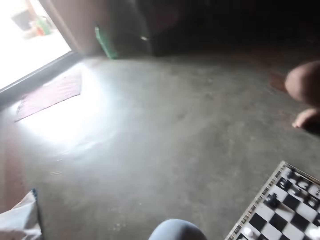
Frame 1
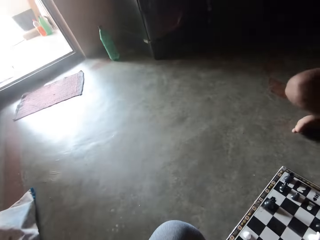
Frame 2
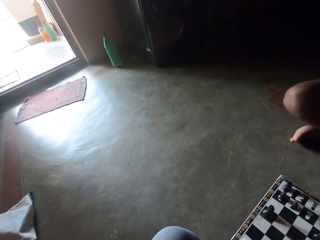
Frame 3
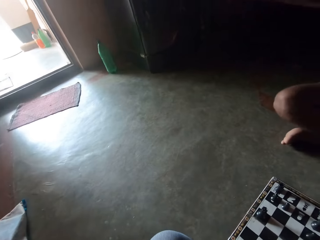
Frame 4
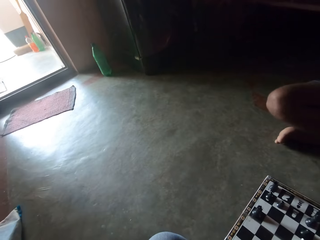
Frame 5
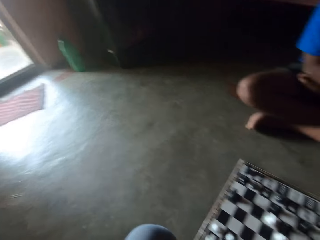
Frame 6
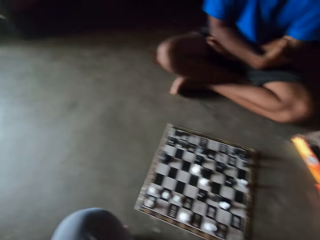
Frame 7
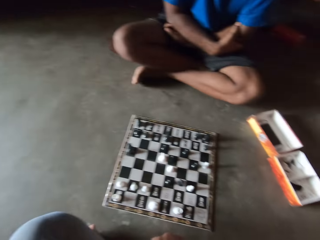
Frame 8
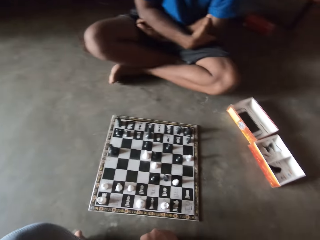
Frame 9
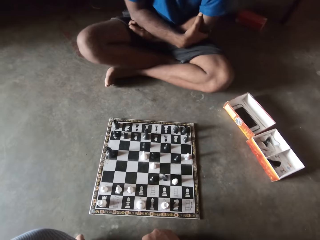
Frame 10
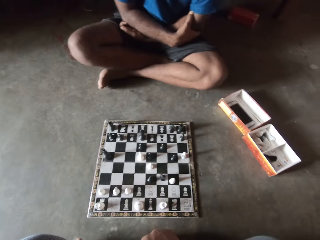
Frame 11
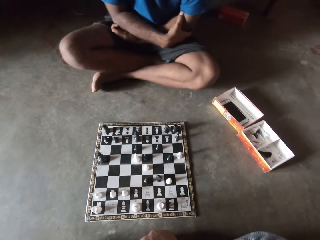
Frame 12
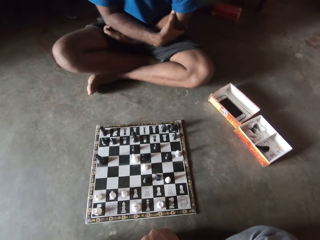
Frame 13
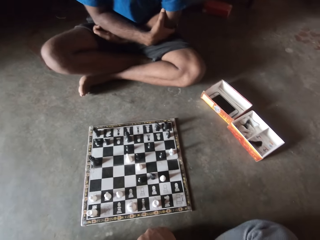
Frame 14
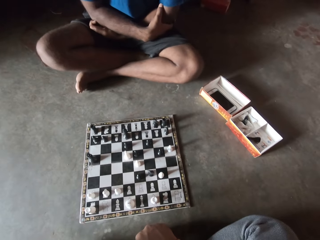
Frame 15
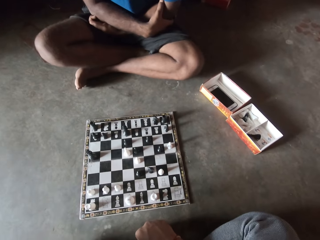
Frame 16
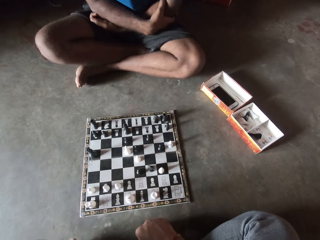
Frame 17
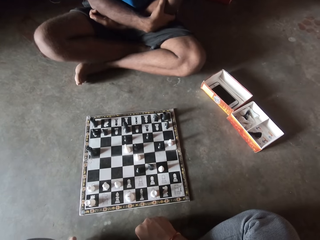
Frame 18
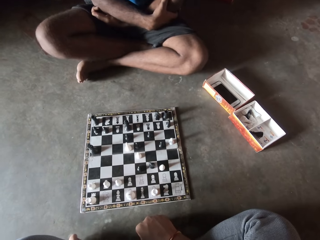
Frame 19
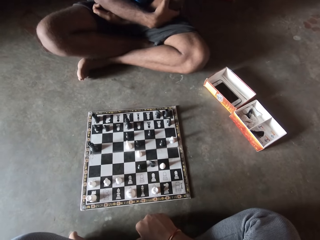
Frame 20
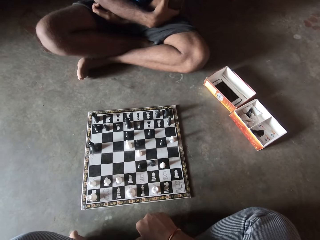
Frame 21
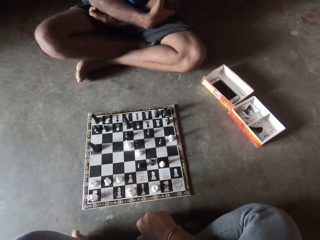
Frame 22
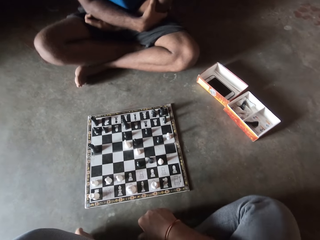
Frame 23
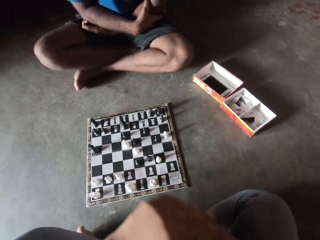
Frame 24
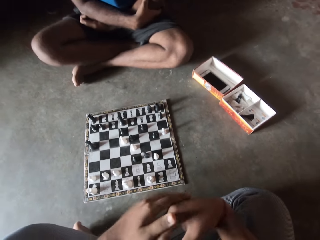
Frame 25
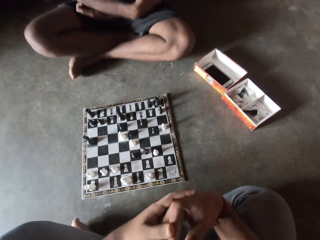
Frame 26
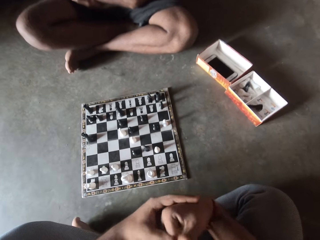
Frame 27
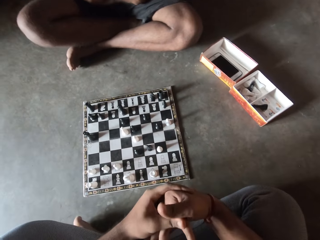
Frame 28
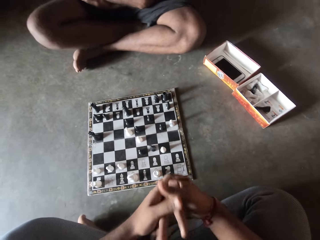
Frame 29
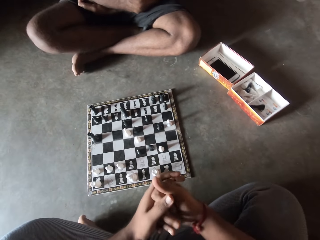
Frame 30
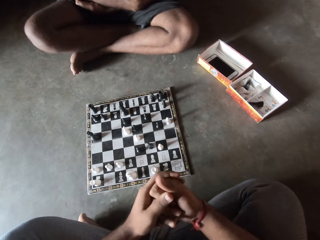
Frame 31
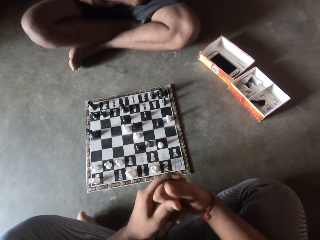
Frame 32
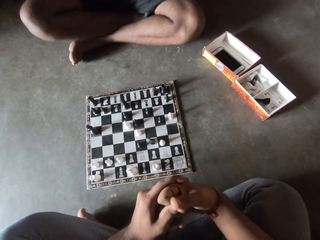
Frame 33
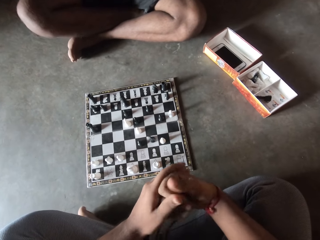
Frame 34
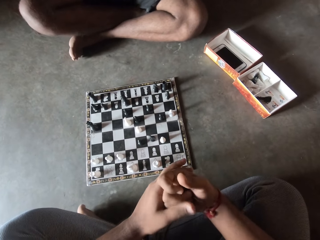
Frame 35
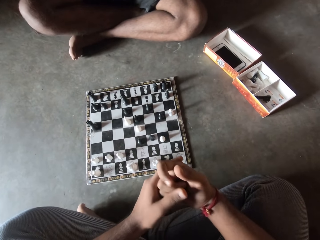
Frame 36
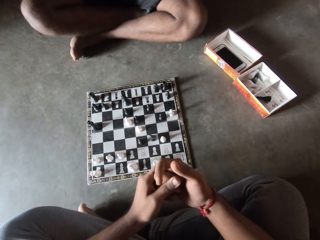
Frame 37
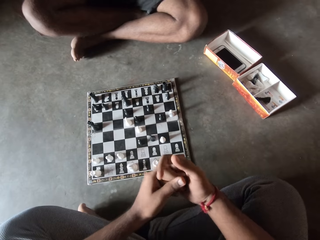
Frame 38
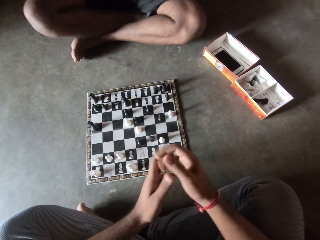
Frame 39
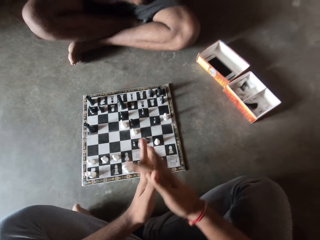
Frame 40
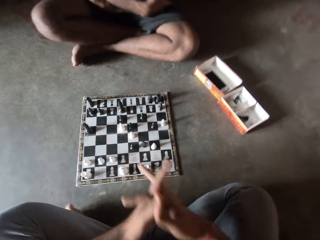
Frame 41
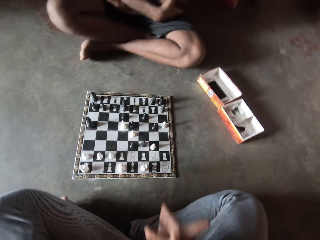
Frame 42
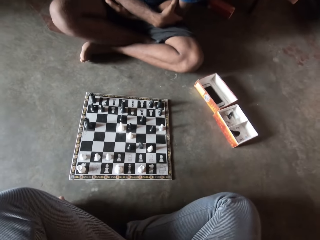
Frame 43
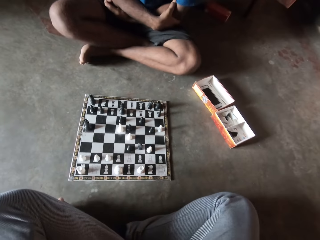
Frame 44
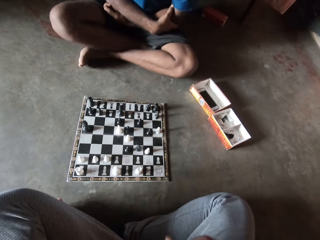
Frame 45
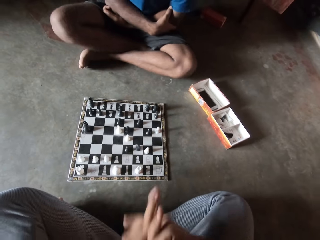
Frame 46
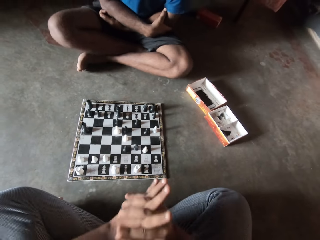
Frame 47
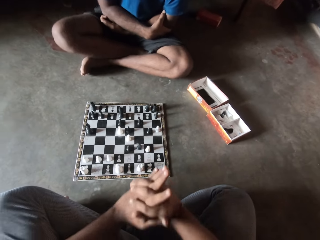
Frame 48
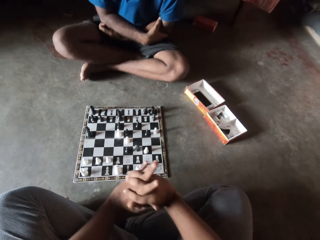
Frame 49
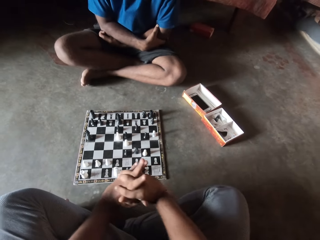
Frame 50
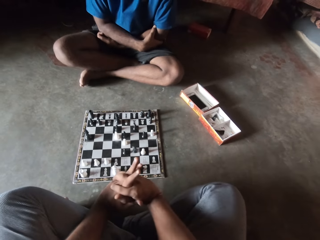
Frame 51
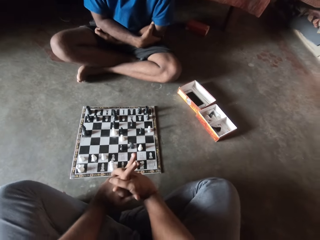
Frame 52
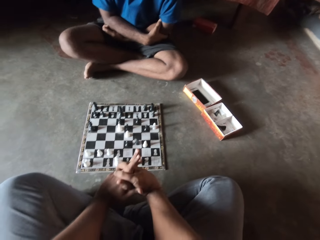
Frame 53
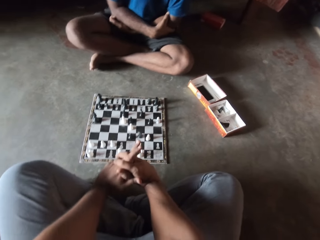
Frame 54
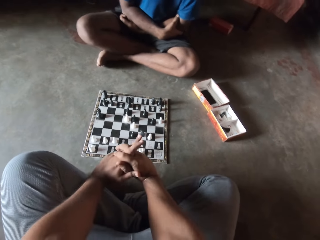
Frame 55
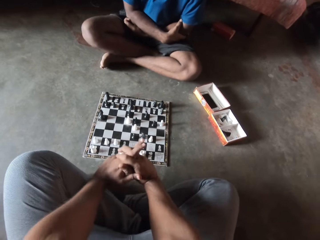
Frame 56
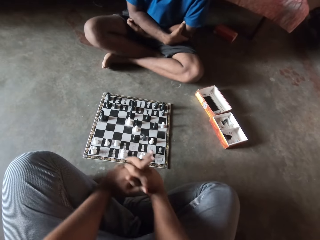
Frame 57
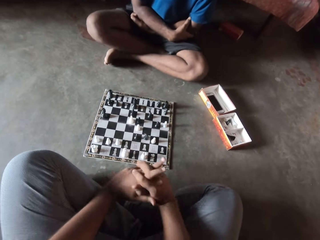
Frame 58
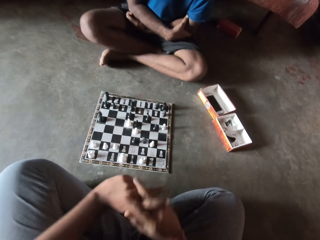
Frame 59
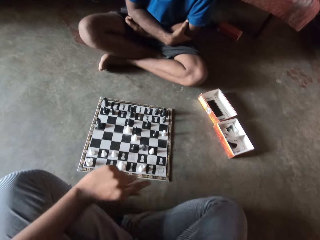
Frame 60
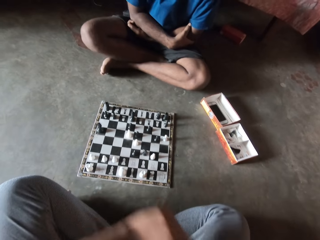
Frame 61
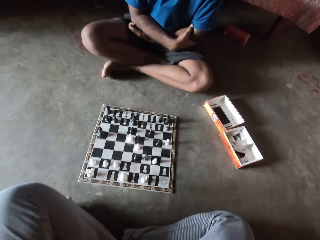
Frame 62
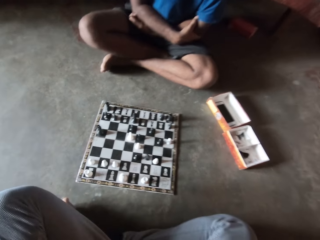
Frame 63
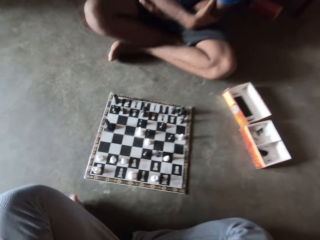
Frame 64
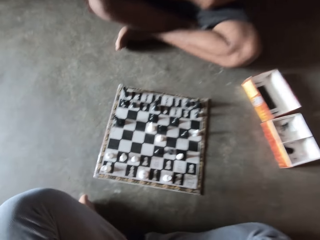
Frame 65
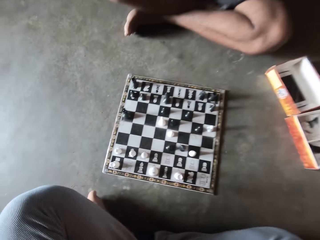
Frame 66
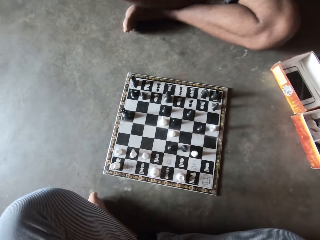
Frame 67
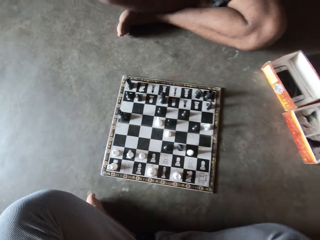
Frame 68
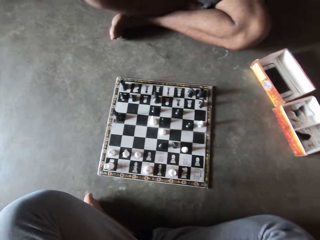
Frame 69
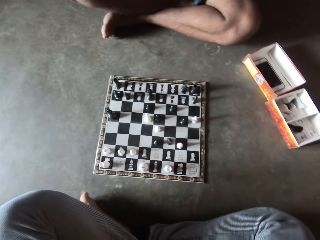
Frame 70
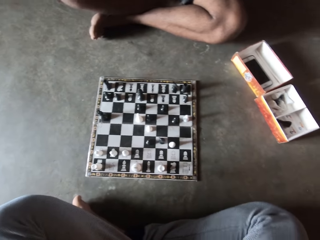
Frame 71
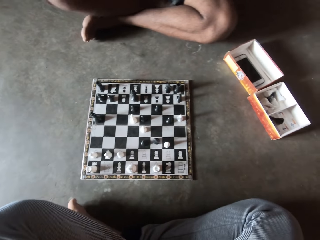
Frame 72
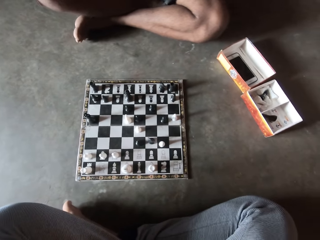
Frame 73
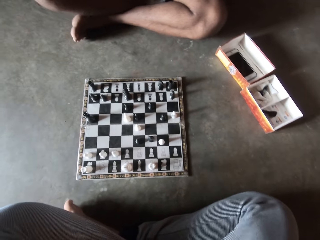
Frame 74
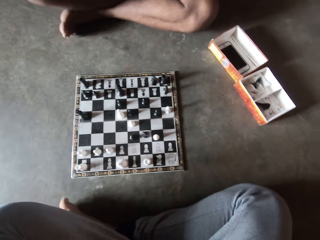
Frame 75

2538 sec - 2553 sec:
The camera wearer looks around the room. They look at the chess board. They squeeze the fingers. They rub the hand. They look at the chess board. They lift up the hand and look at the chess board.

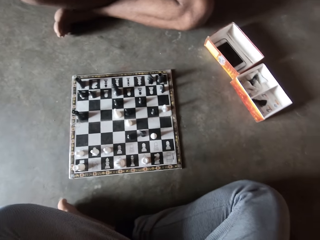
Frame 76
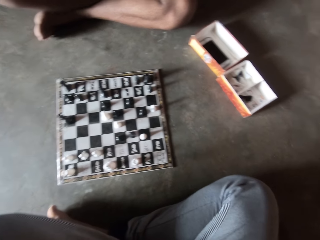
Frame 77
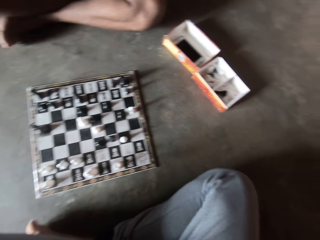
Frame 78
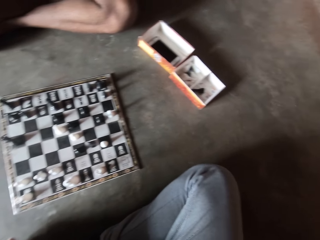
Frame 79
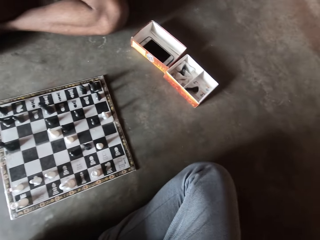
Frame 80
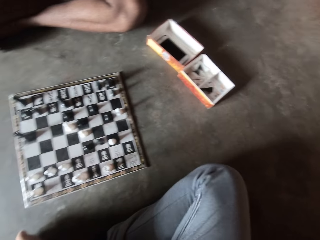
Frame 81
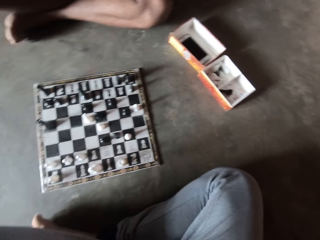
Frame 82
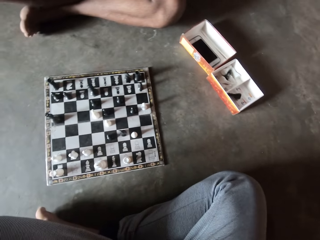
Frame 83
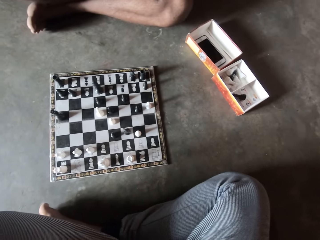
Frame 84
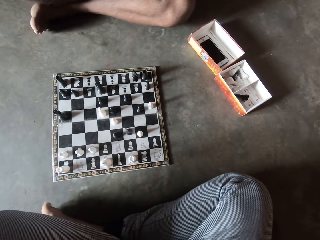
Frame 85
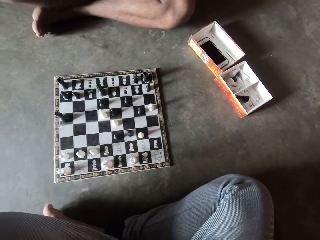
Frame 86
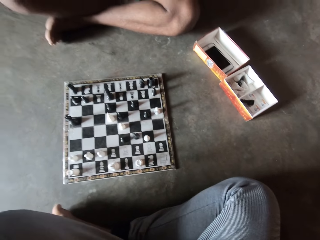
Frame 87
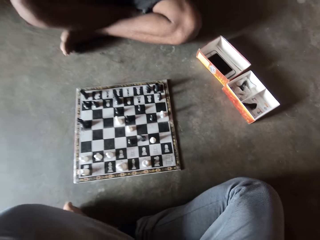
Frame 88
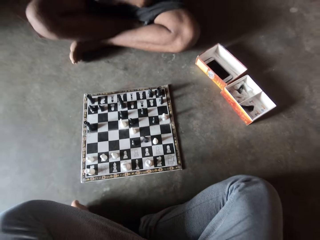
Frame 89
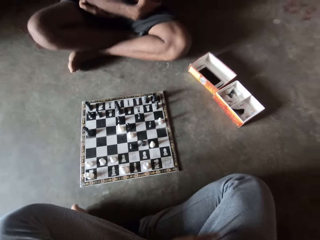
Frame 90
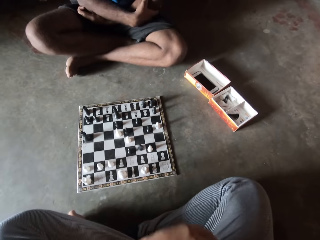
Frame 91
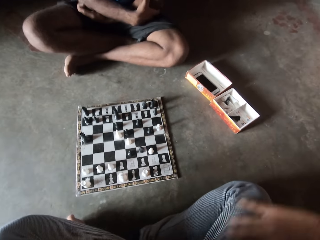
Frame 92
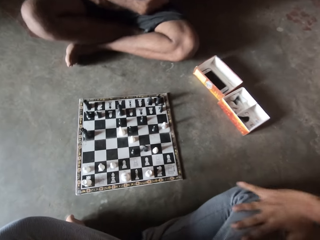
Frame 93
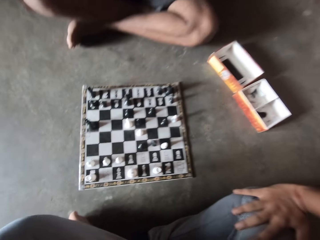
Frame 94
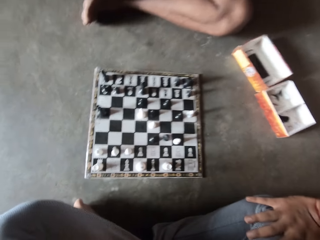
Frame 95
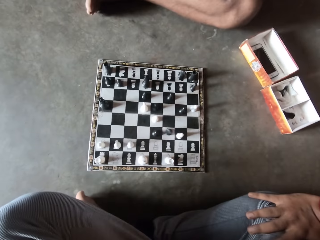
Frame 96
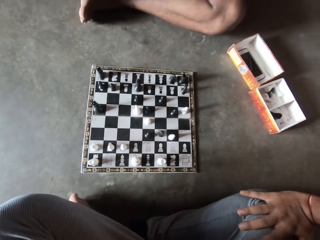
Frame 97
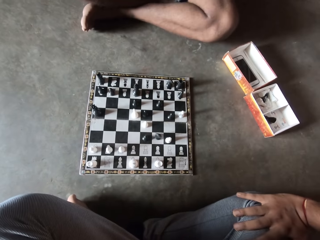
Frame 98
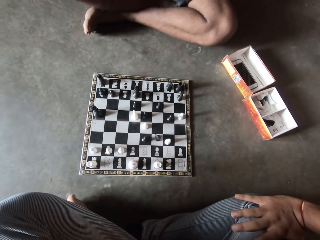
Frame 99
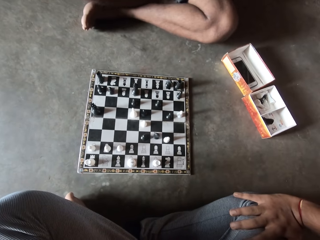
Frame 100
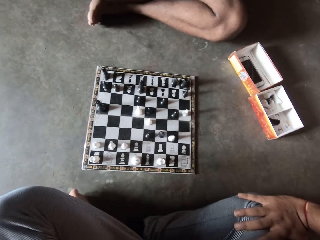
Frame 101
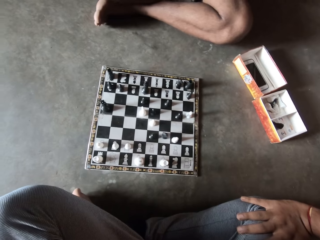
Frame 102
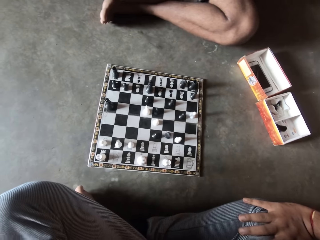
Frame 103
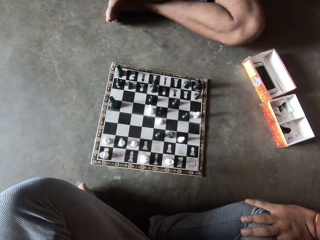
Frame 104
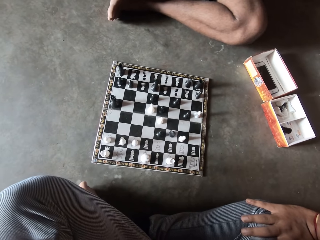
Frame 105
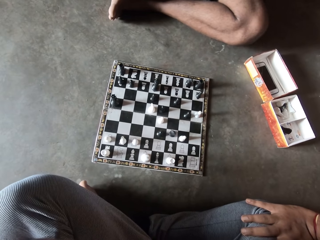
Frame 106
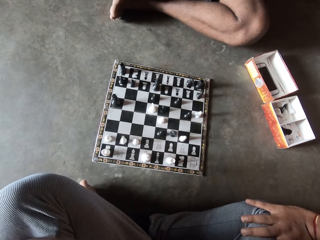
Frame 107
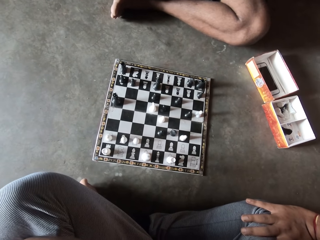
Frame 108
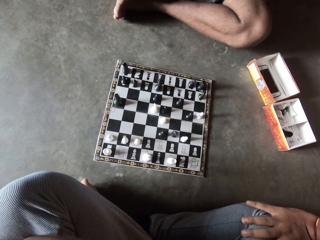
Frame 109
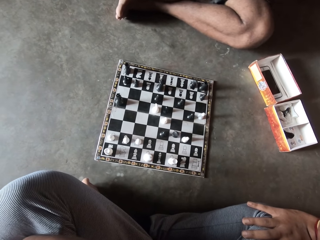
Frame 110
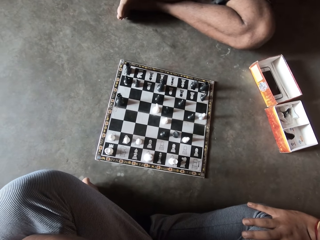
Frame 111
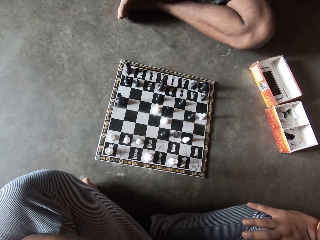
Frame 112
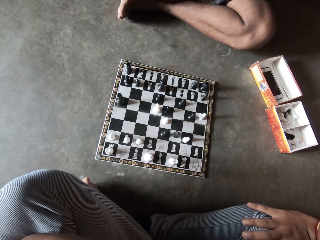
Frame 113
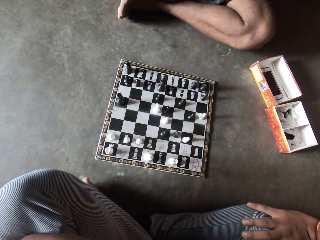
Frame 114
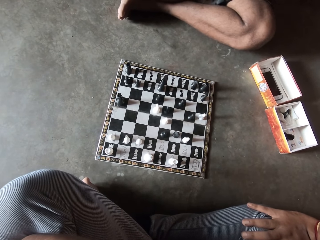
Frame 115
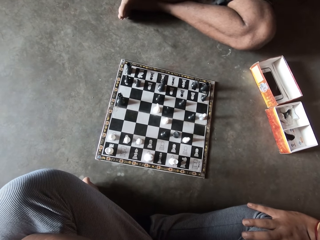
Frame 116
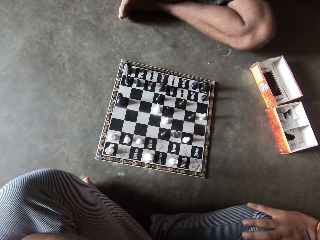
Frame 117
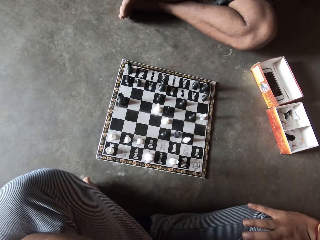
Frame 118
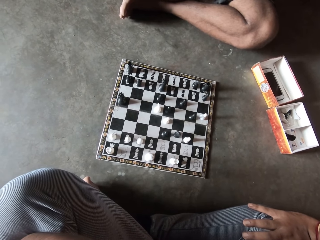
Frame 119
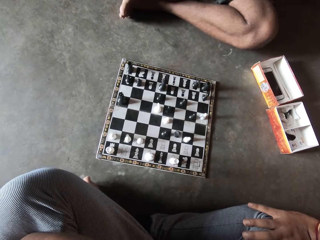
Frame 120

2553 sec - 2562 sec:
The camera wearer places a hand on the leg. They look at the chess game.
